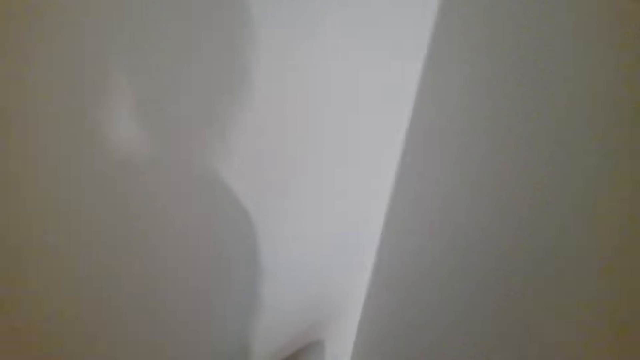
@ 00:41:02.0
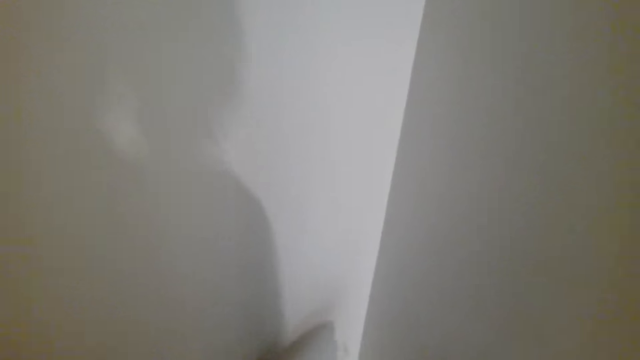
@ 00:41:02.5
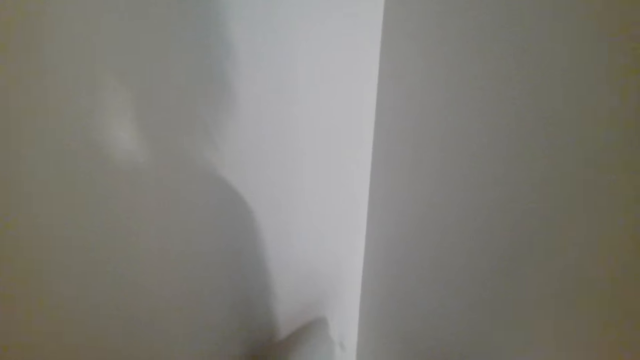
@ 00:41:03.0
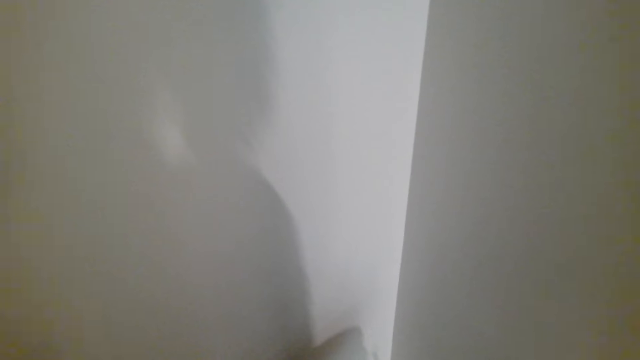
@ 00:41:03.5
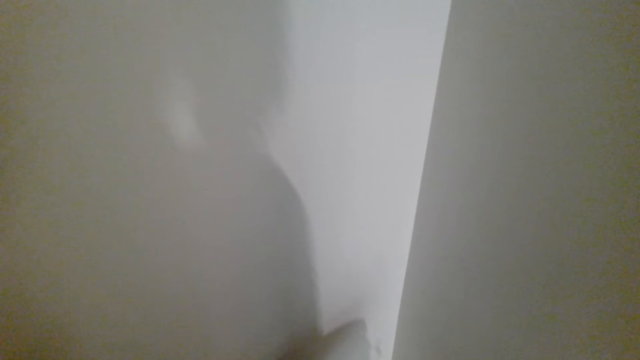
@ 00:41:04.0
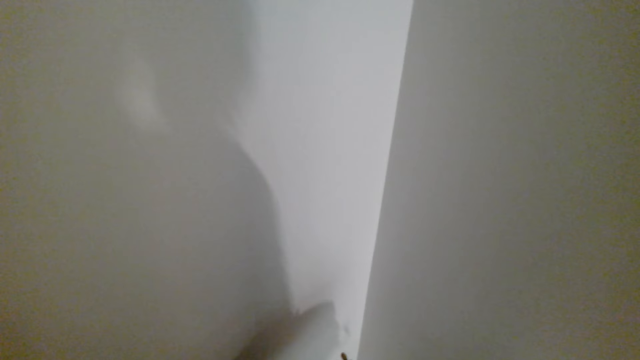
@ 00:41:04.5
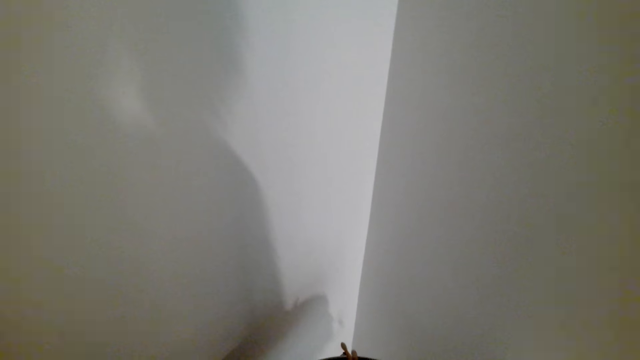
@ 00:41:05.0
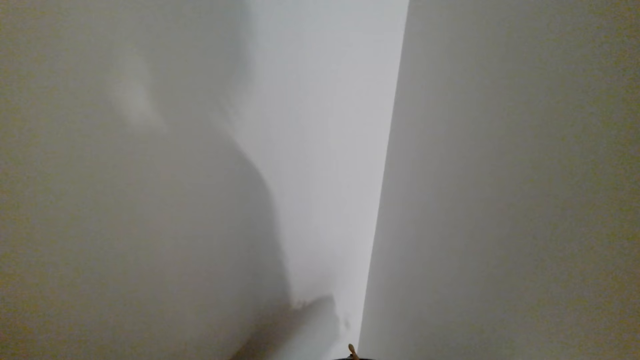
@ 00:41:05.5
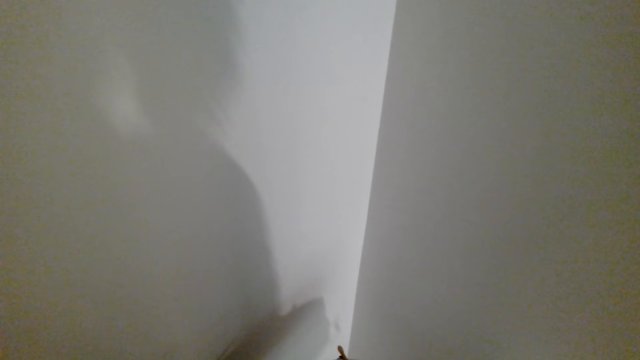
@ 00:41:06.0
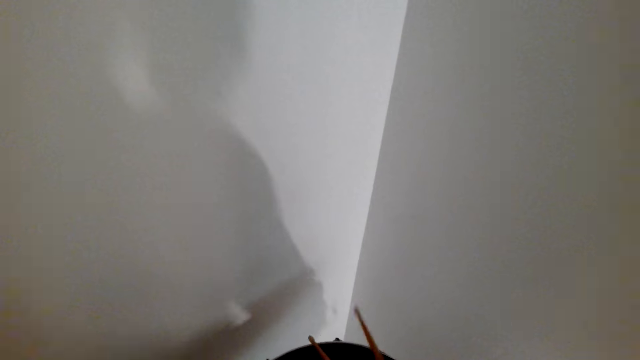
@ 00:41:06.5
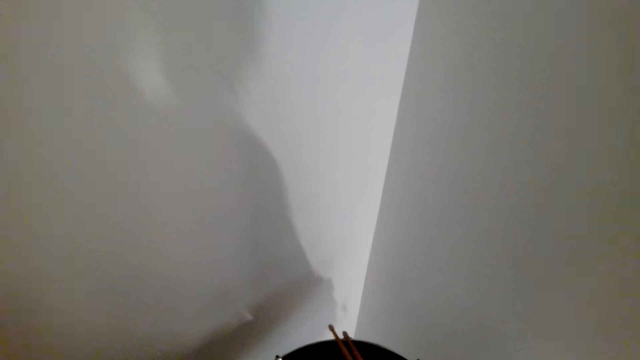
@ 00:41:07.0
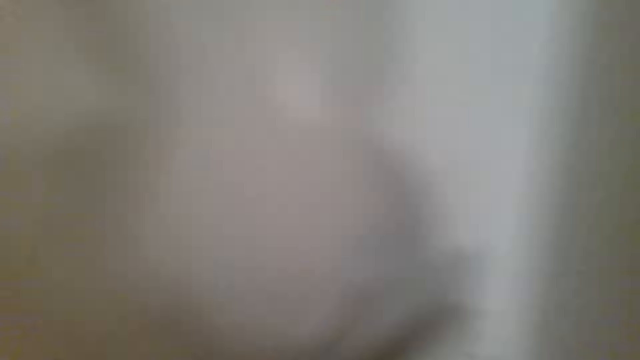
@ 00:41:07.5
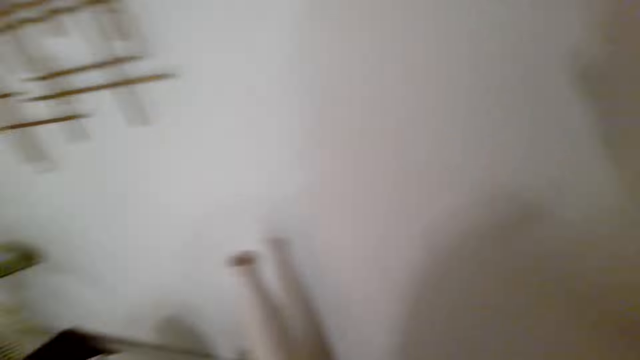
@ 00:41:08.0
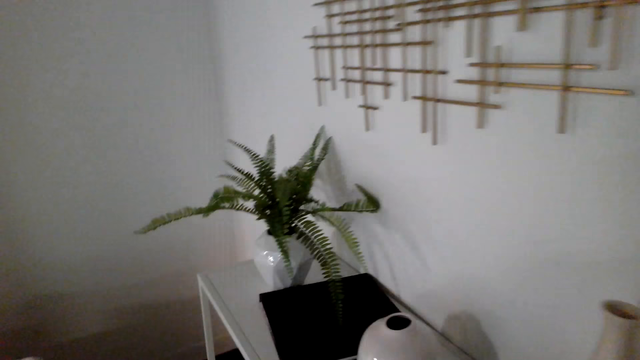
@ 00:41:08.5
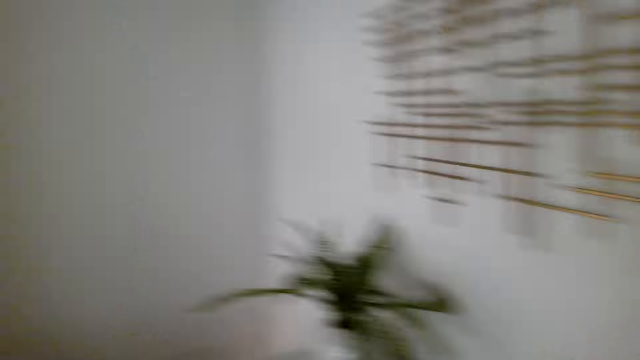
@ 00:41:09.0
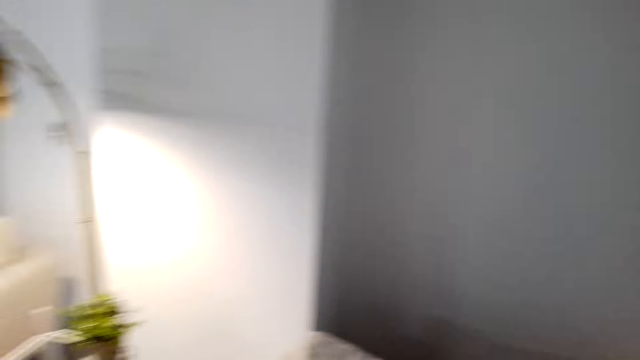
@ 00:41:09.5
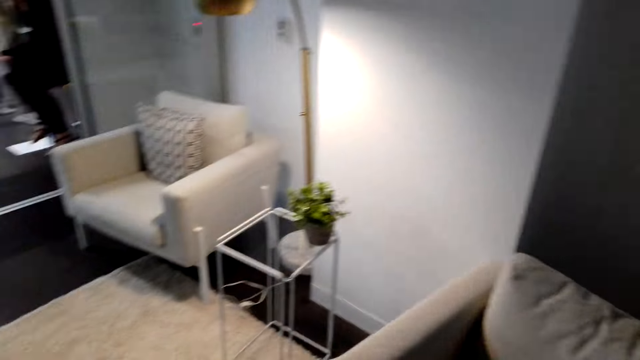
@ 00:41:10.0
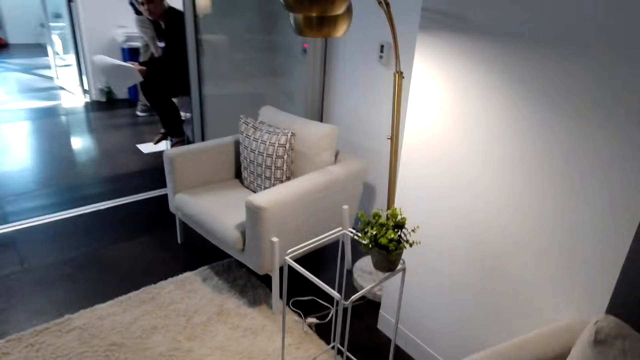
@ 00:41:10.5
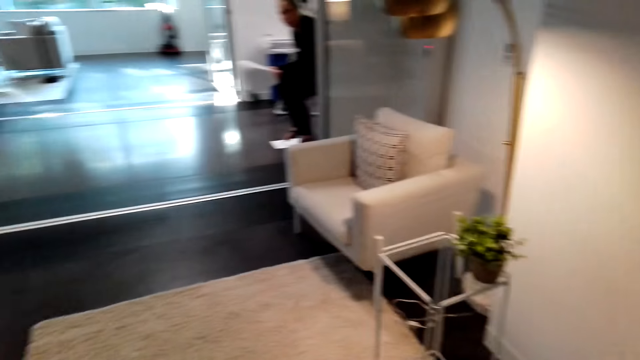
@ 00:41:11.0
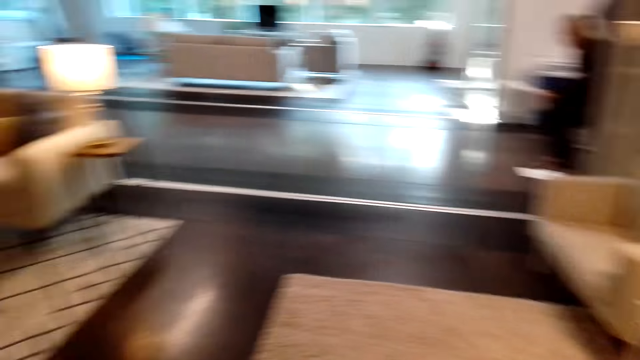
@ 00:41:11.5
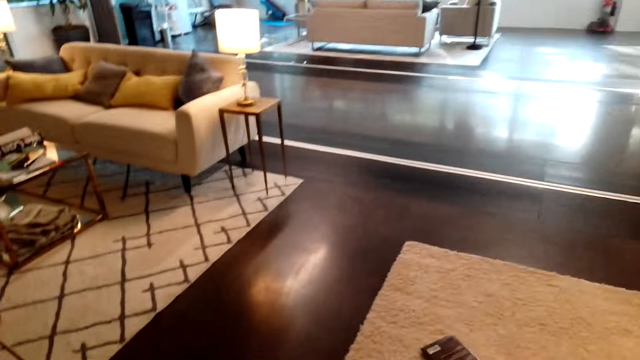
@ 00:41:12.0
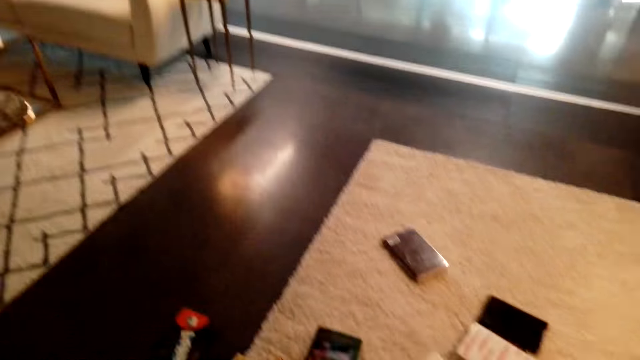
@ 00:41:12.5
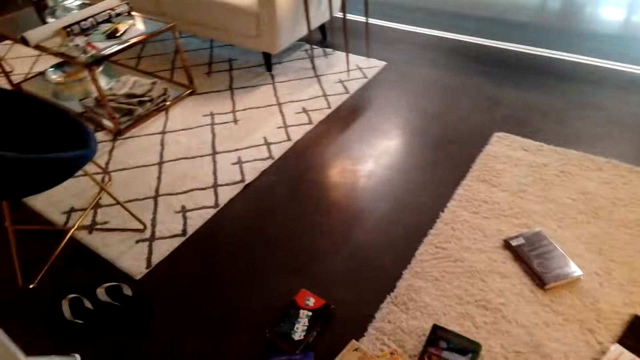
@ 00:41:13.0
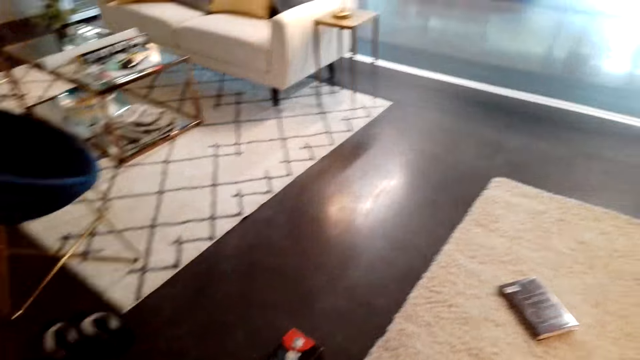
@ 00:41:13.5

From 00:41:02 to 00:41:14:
The camera wearer does something. They put the drumstick down. They look around.

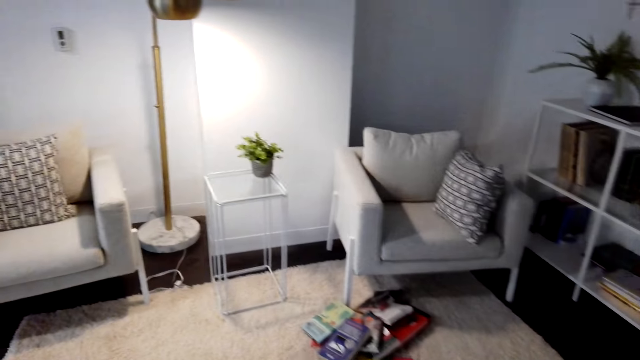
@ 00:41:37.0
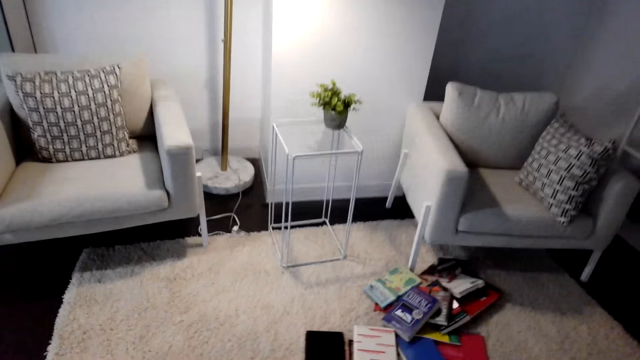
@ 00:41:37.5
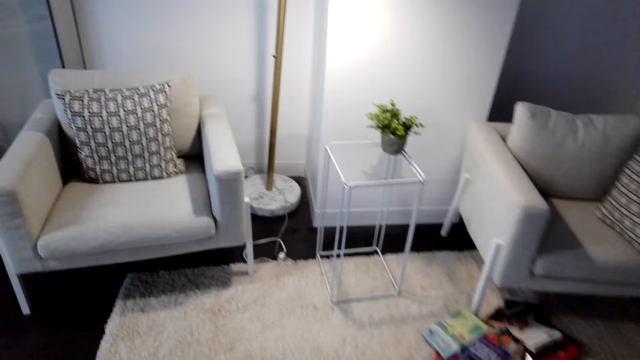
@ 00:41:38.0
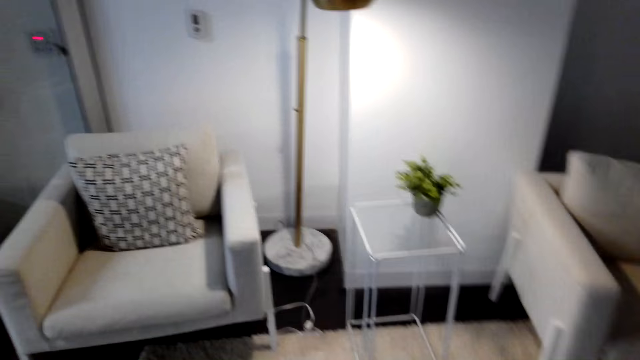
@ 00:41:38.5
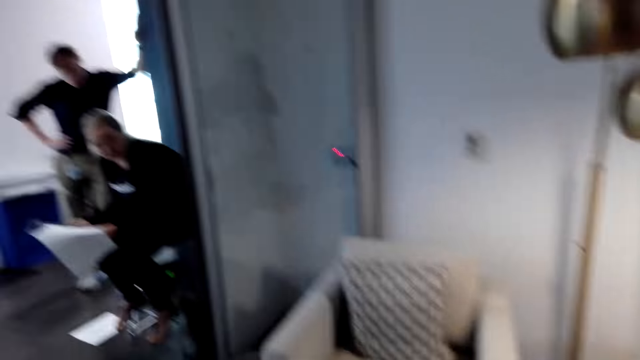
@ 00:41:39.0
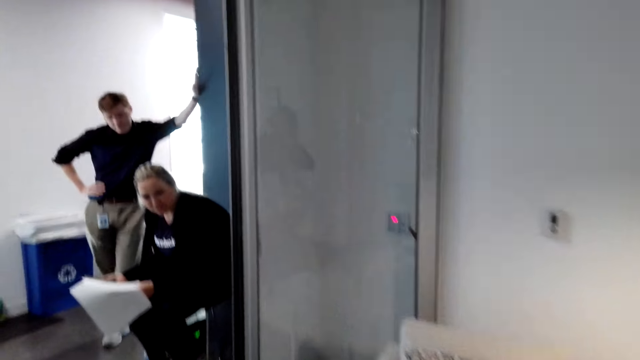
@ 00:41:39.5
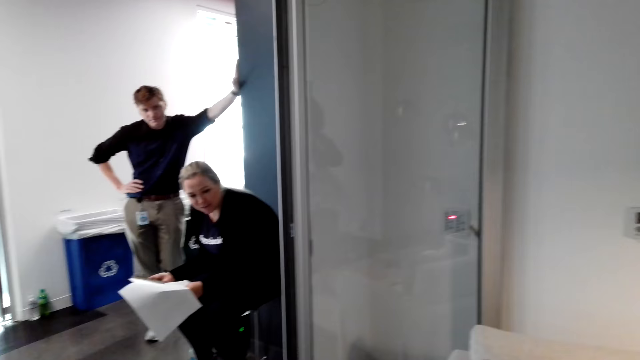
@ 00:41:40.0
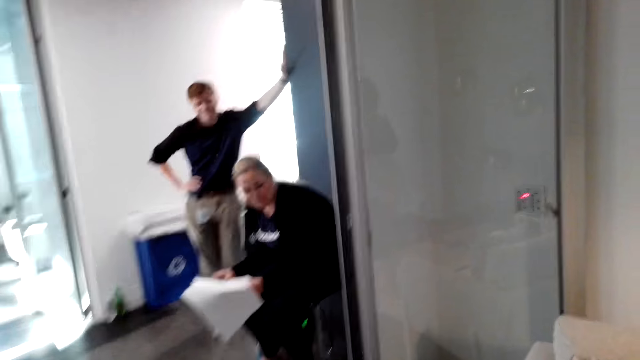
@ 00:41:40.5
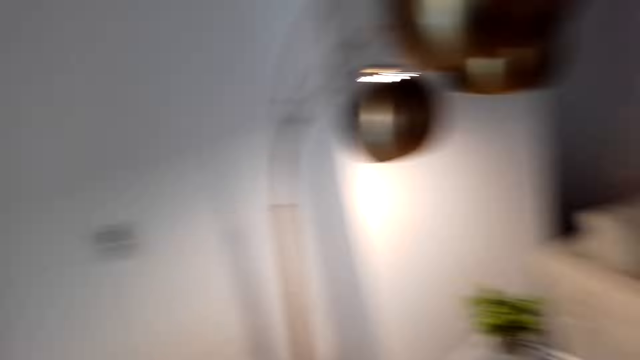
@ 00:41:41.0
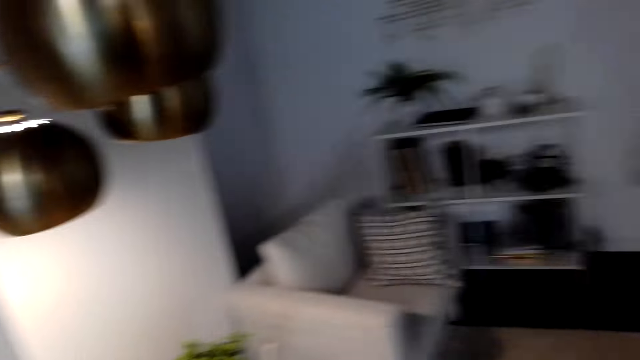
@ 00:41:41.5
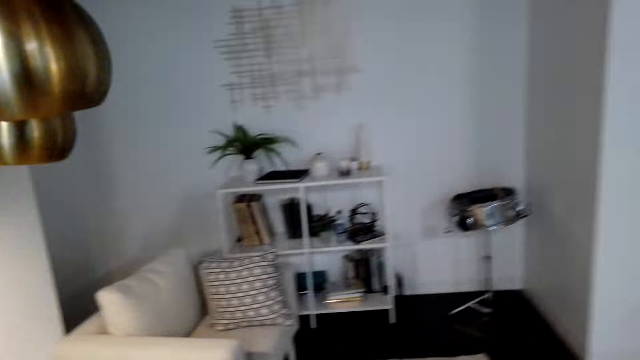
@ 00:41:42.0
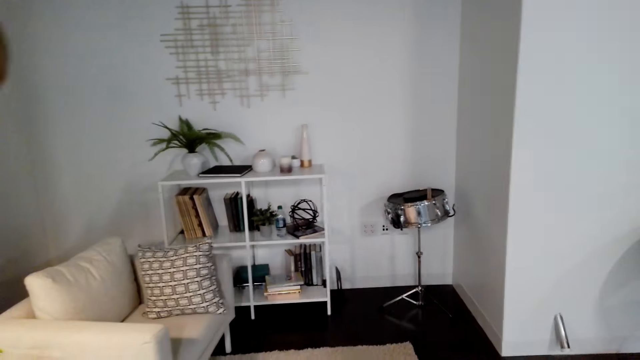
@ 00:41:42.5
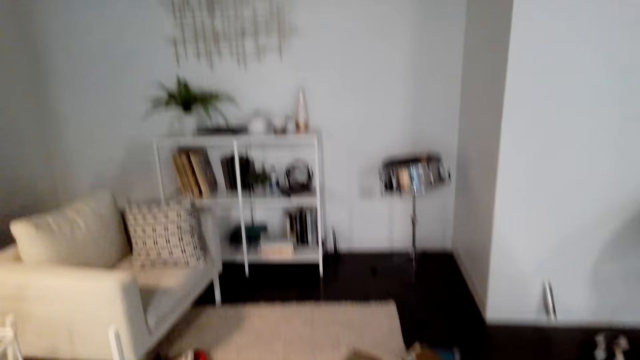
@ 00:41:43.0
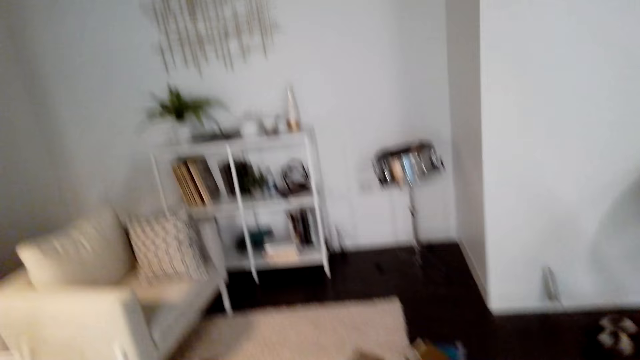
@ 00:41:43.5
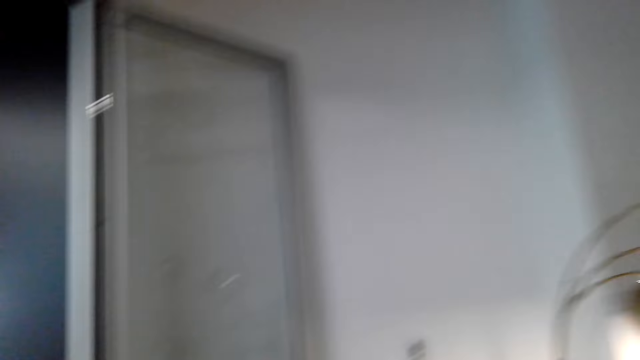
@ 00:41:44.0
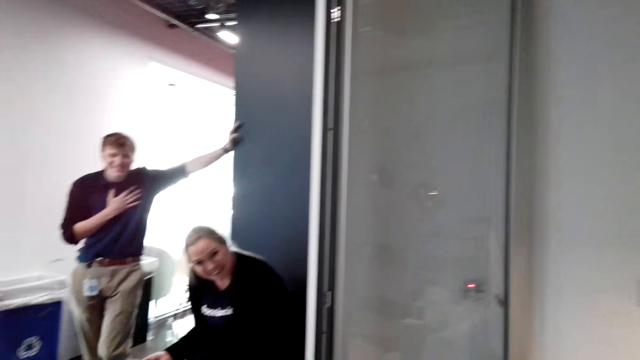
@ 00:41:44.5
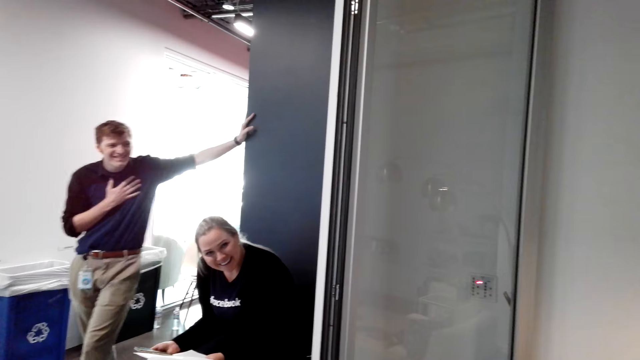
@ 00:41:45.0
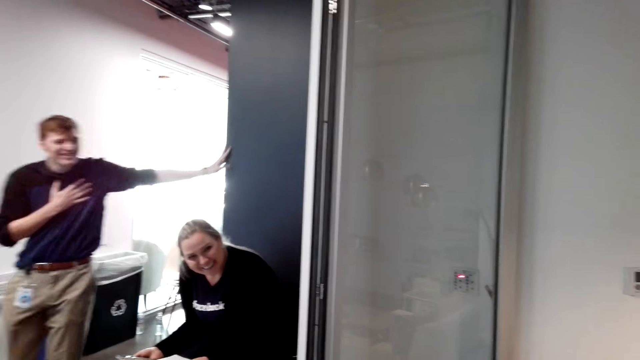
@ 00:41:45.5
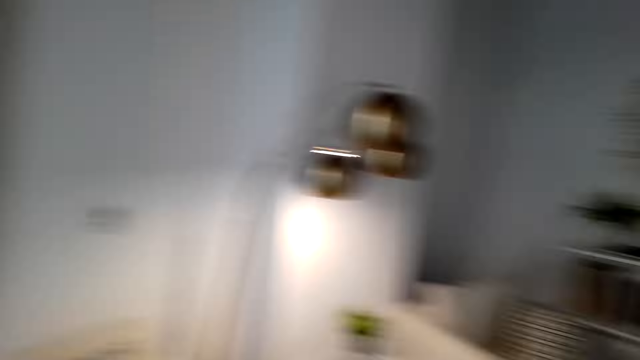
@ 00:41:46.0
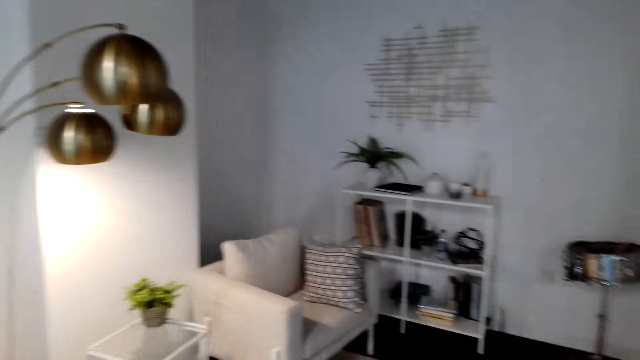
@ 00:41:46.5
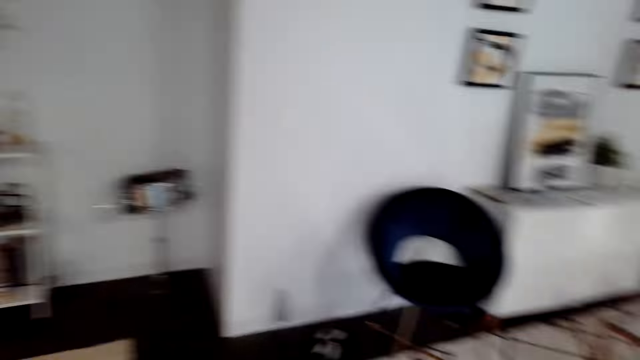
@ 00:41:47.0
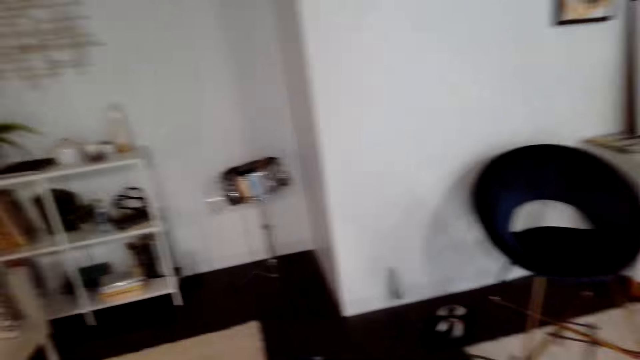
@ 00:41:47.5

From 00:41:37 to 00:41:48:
The camera wearer walks. A person stands next to another person. The camera wearer talks. They look around. They look at a person and another person. They look around.
